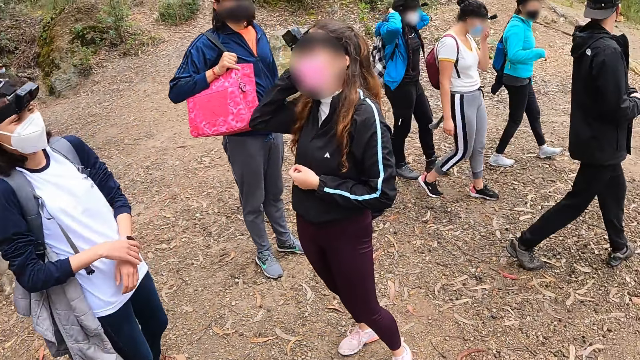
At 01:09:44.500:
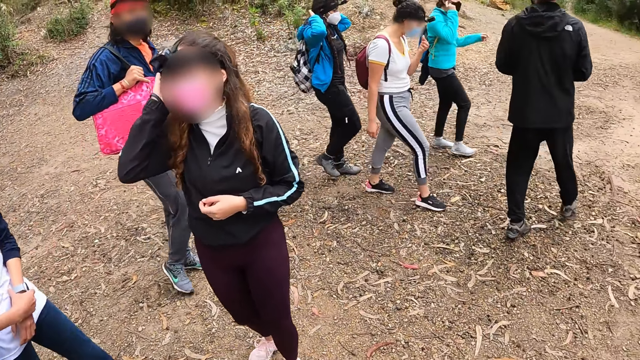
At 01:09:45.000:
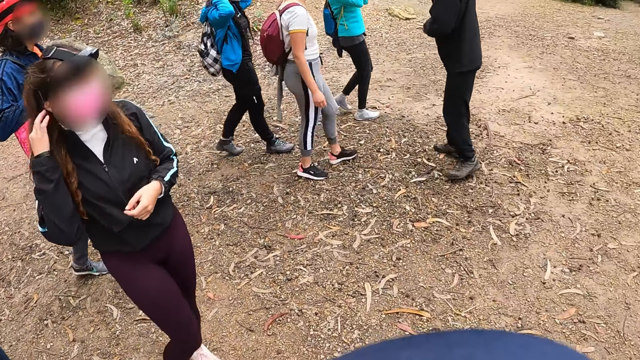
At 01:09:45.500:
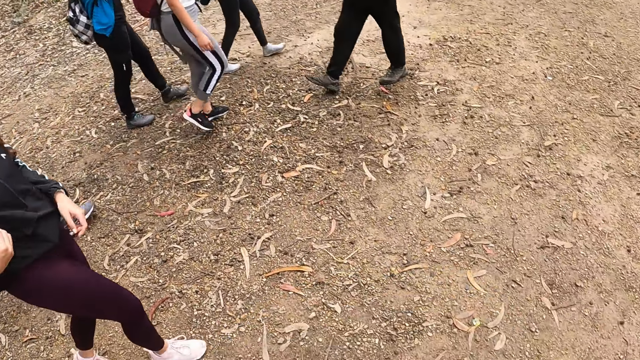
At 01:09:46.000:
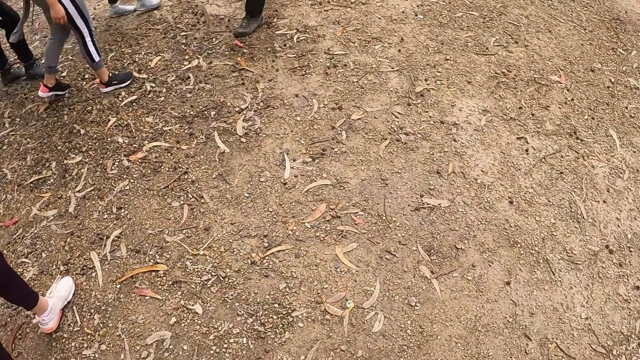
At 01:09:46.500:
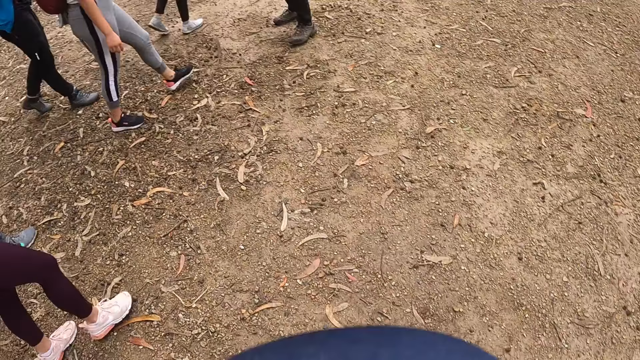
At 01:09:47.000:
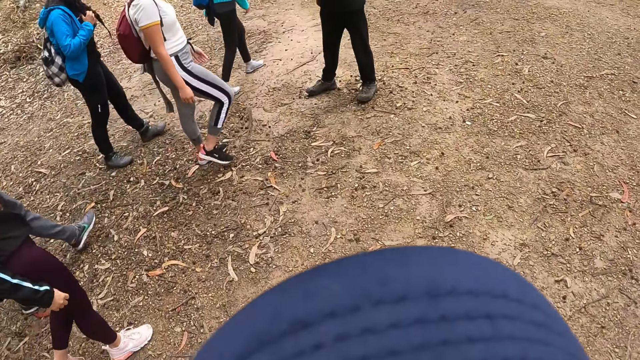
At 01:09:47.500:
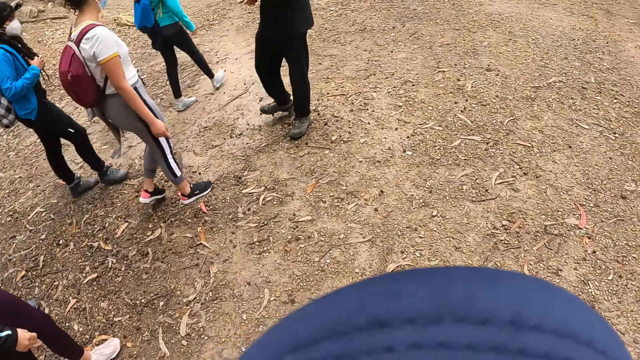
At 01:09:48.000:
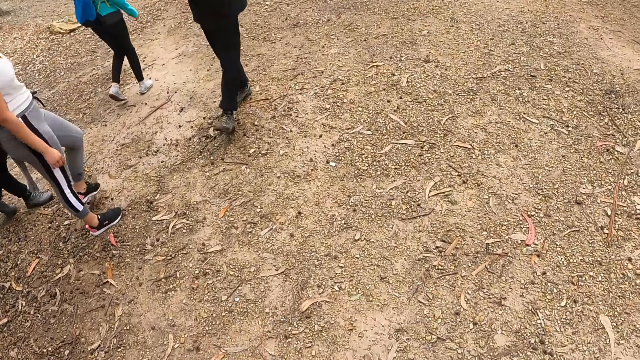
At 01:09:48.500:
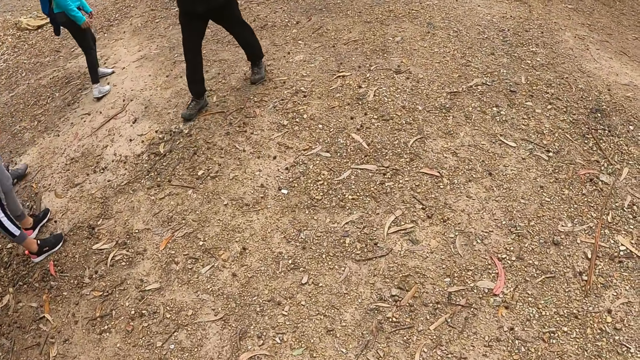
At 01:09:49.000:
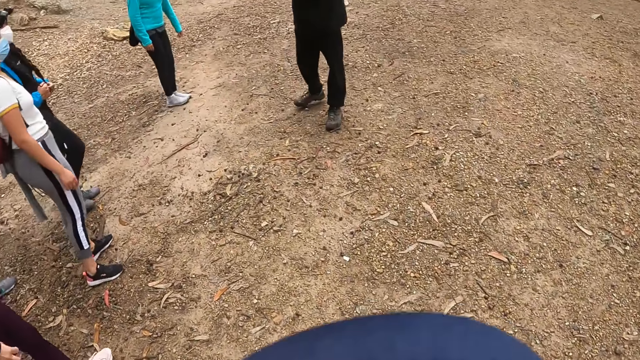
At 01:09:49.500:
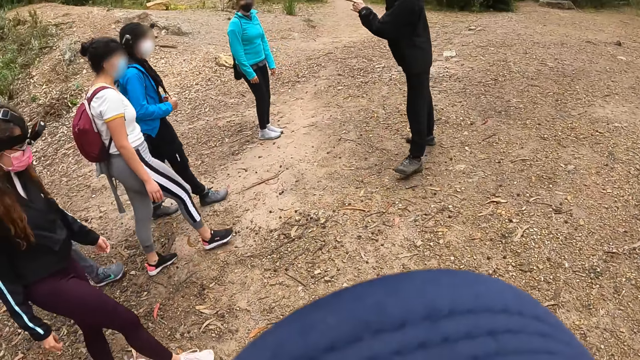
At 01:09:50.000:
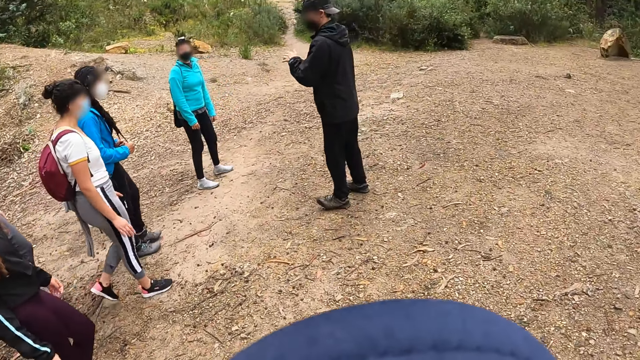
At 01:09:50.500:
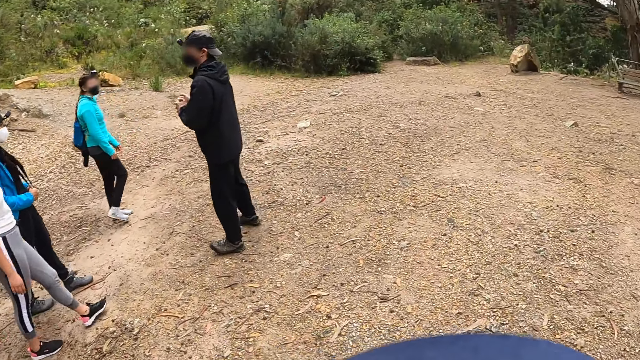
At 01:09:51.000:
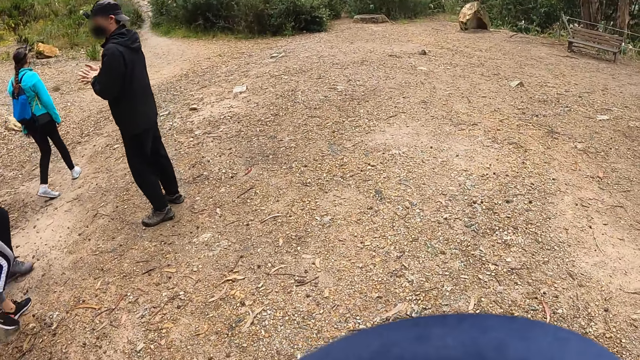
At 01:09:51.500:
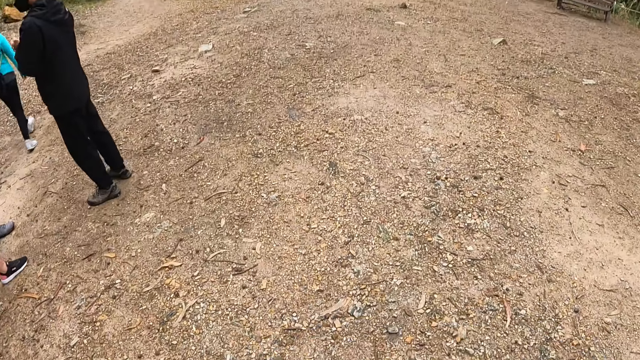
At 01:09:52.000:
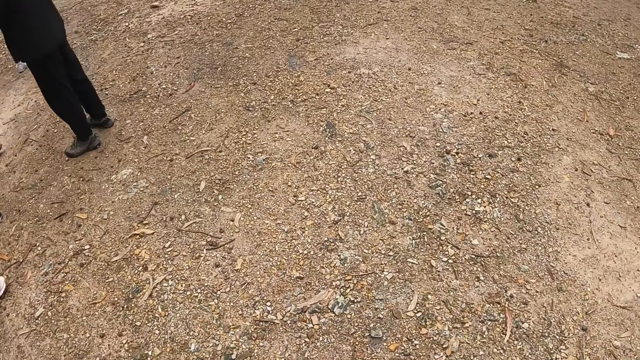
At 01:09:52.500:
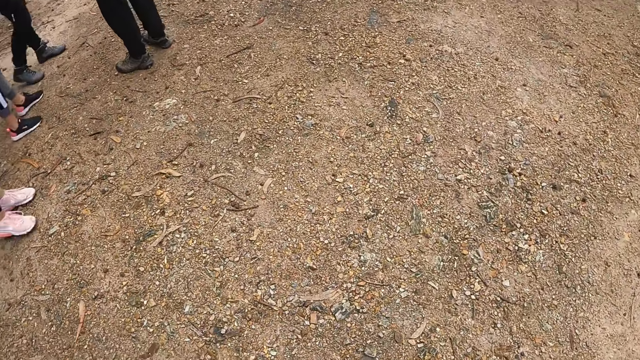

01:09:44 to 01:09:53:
A lady walks. The camera wearer walks. A trail leader addresses a woman.

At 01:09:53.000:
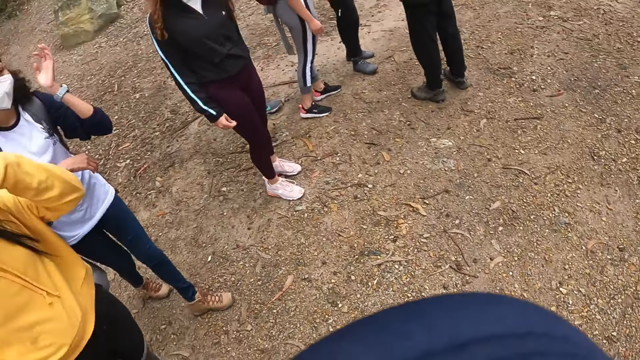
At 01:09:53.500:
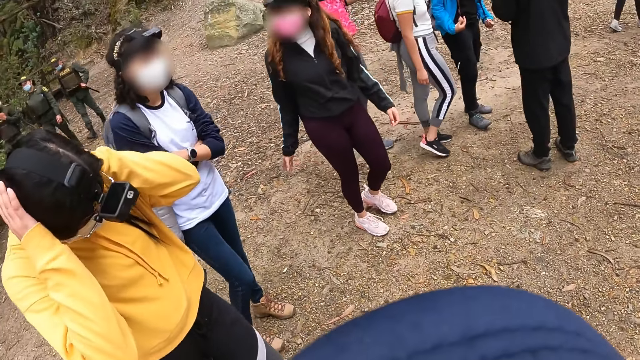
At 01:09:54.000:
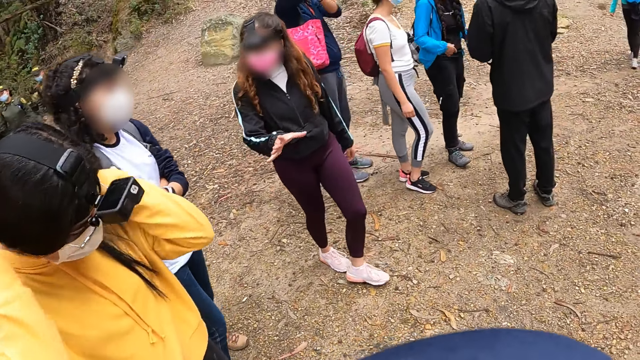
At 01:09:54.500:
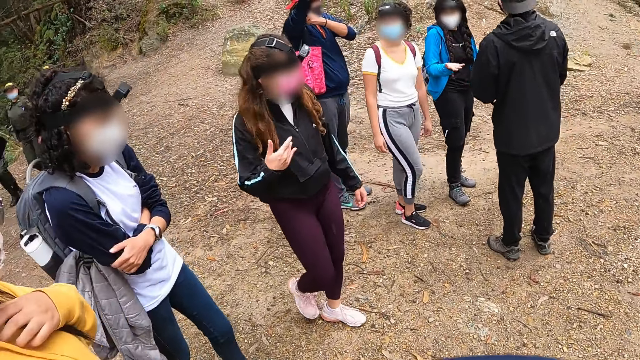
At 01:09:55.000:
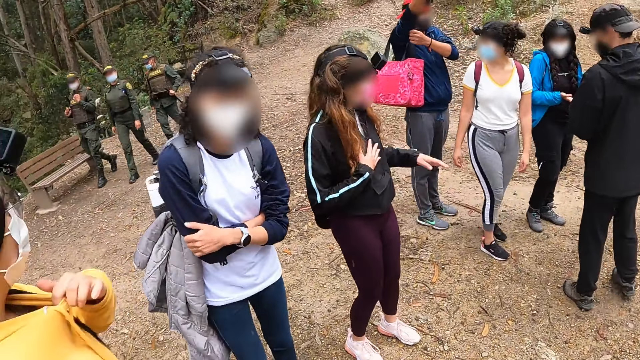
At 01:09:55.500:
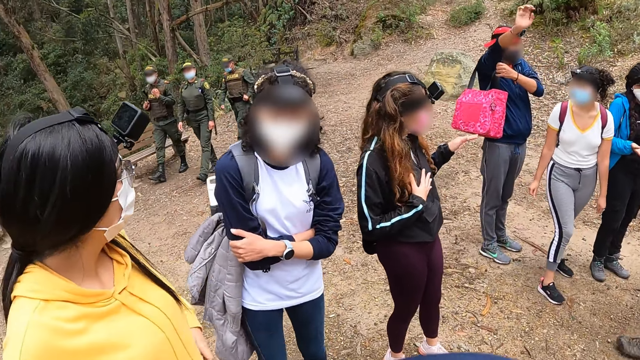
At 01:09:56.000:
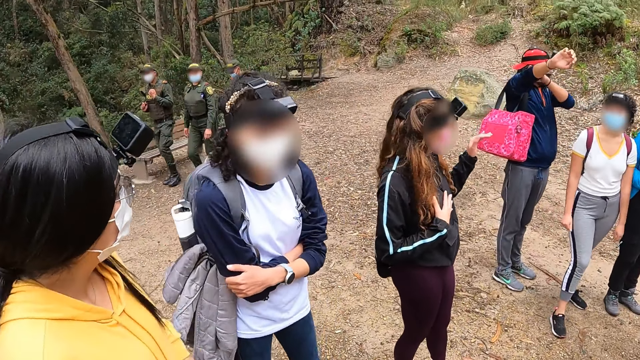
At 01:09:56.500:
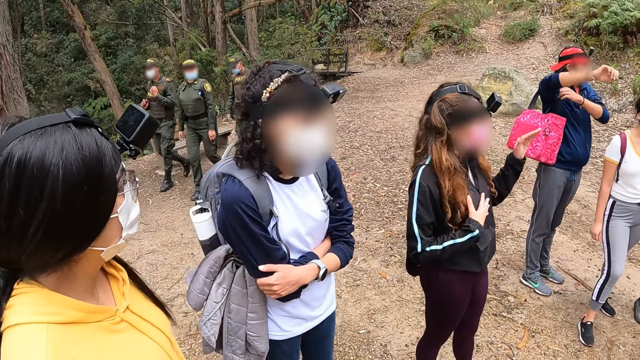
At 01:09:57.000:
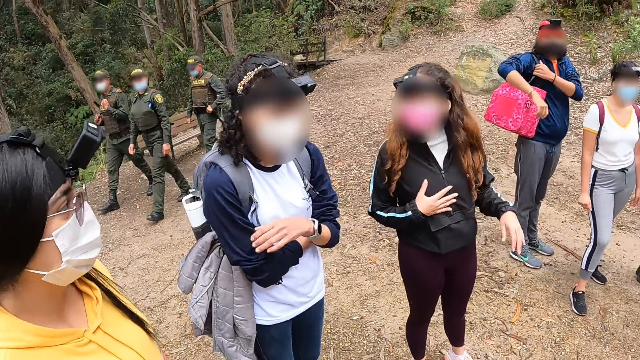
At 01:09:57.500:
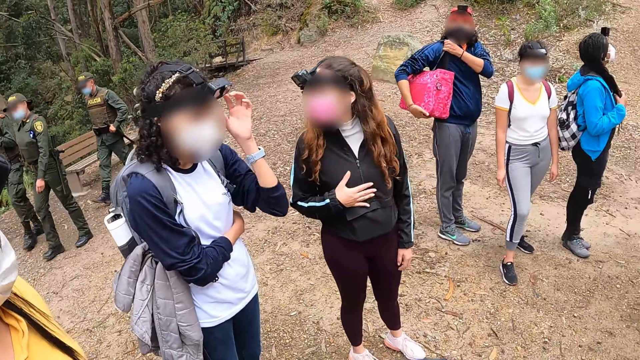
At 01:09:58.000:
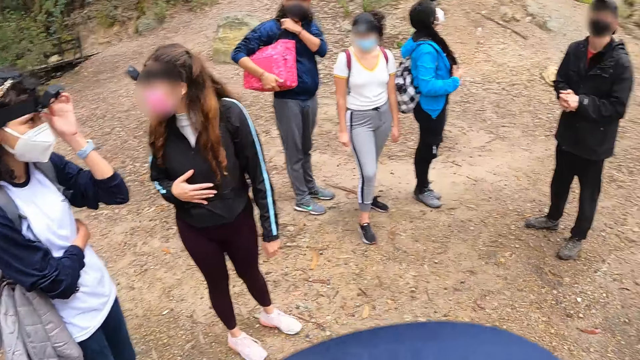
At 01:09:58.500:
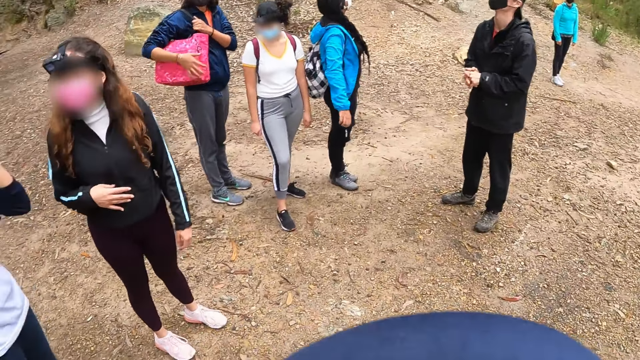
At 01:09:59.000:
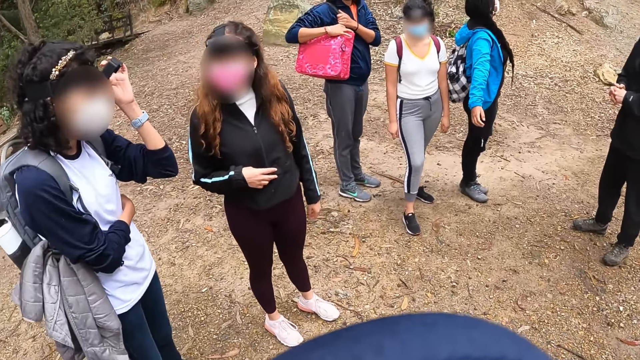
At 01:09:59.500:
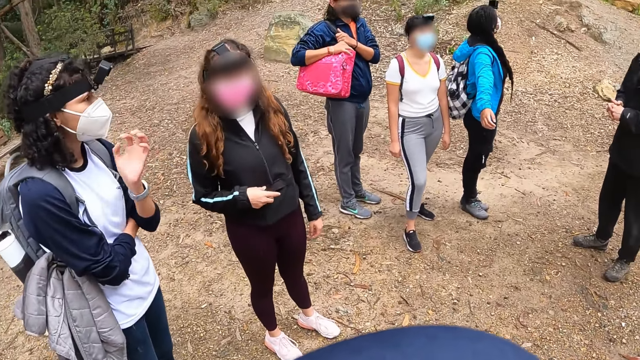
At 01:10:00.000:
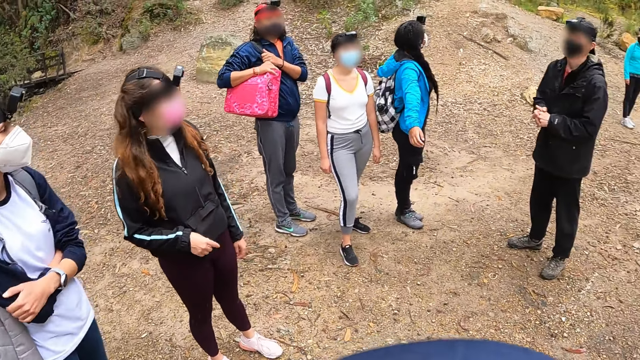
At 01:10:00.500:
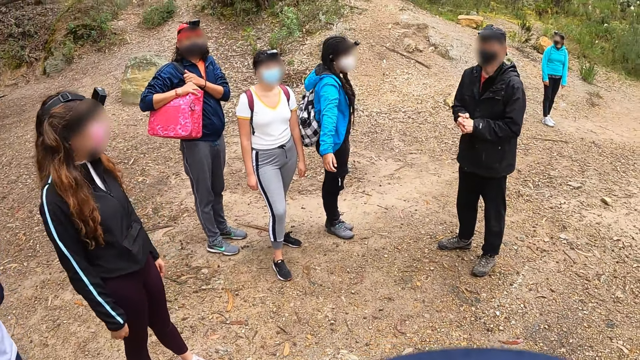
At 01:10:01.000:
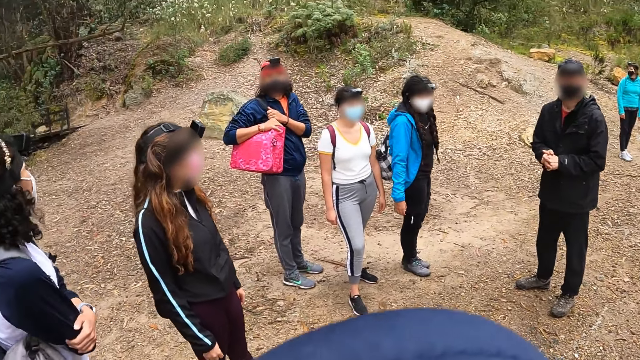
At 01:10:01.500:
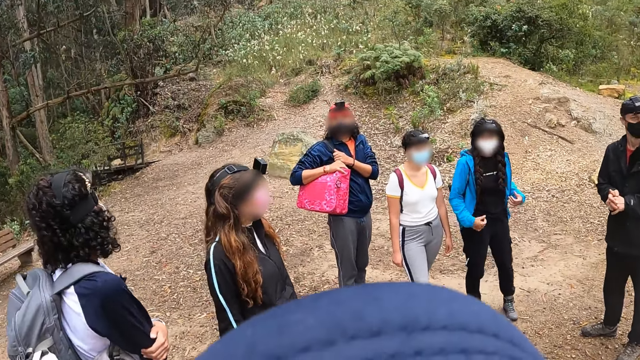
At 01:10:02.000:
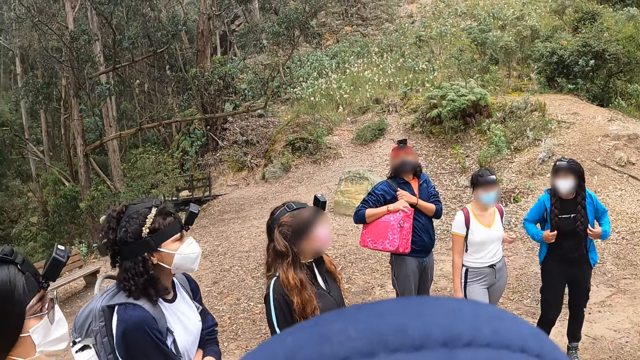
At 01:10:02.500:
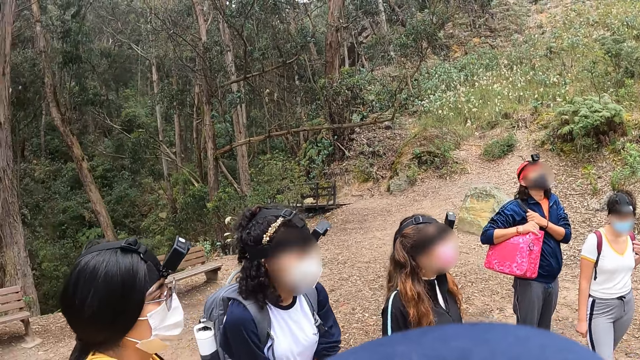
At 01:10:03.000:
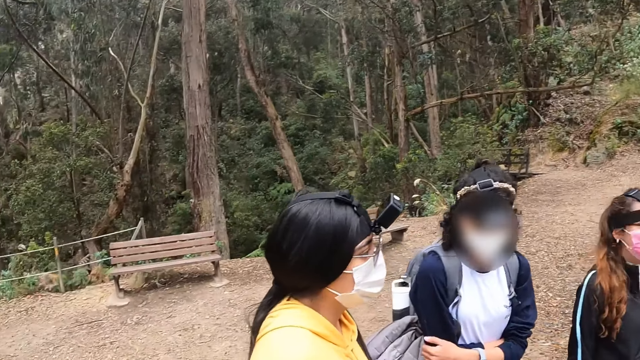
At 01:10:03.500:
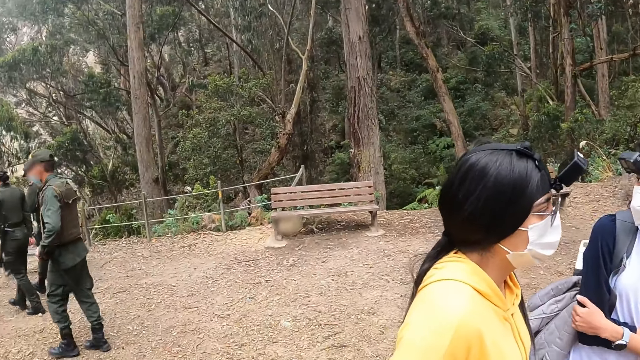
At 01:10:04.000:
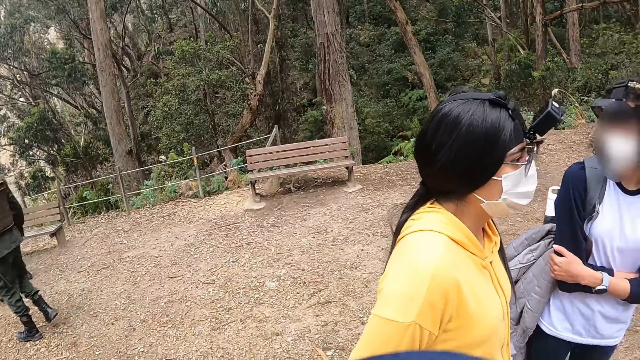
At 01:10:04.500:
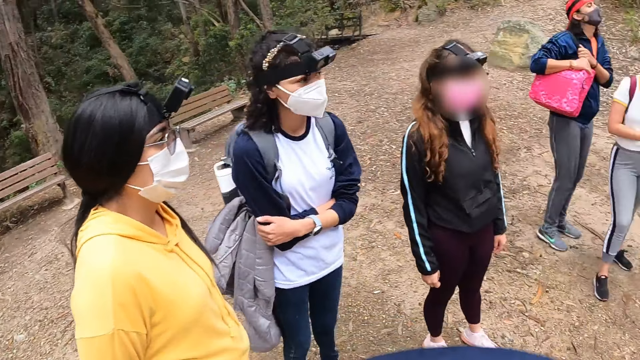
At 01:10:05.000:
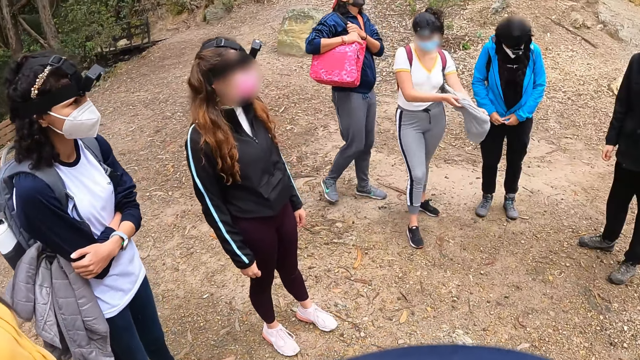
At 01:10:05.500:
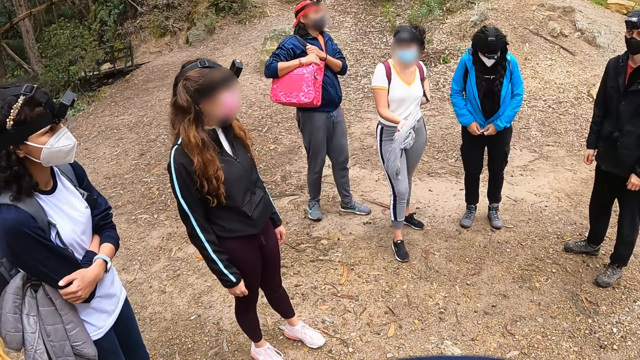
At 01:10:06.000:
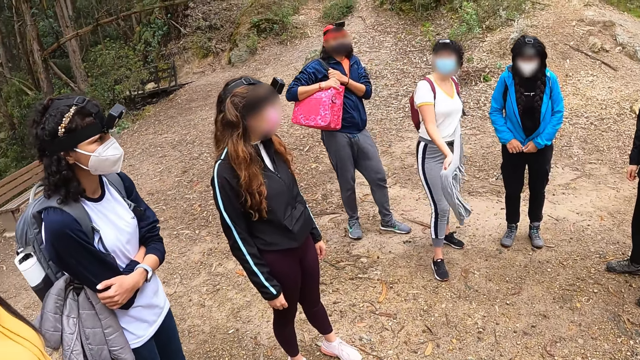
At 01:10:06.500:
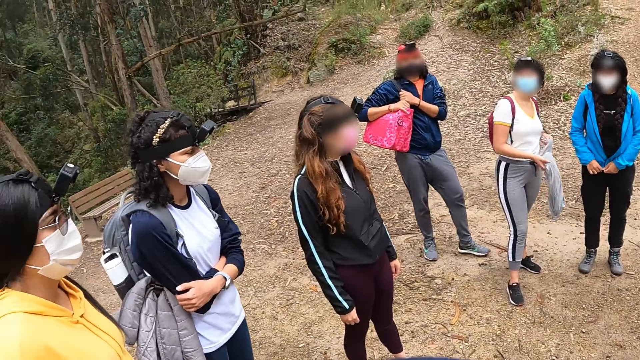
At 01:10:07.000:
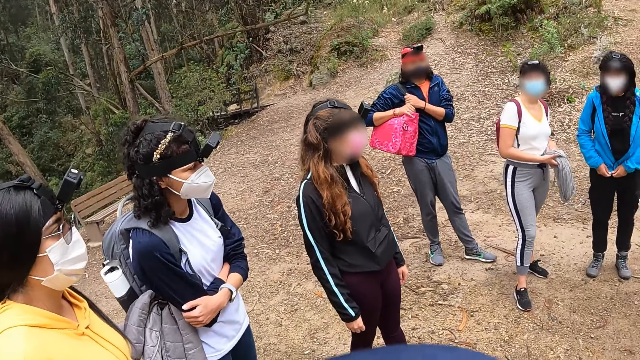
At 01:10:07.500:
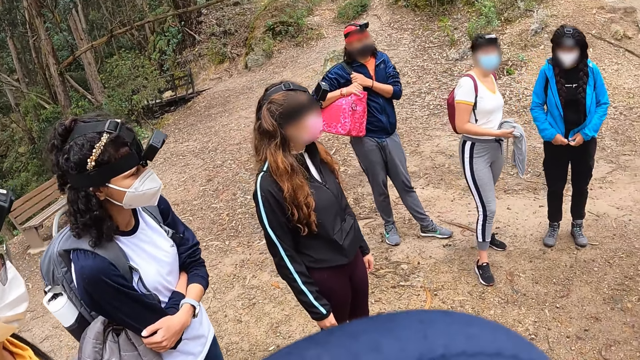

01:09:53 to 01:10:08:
A person holds the head with both hands. A lady gestures with the hand. A person holds the sweater. Another lady adjusts the camera with the left hand and lowers the hand. The trail leader addresses the camera wearer and others. The woman zips the blue sweater with both hands.
